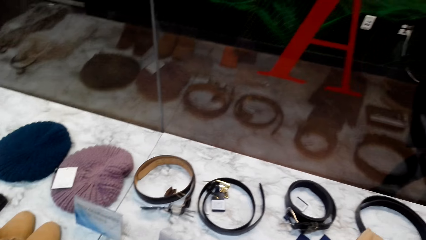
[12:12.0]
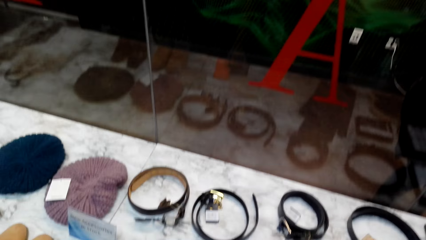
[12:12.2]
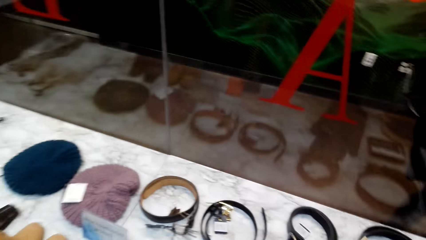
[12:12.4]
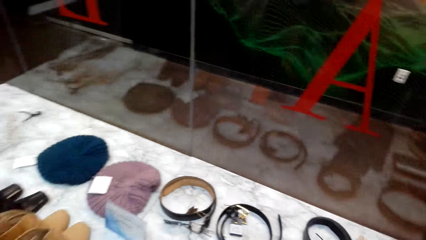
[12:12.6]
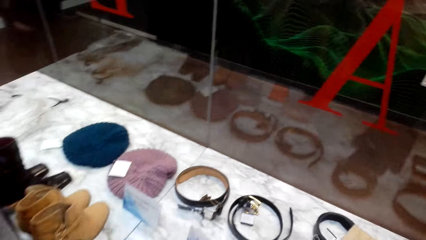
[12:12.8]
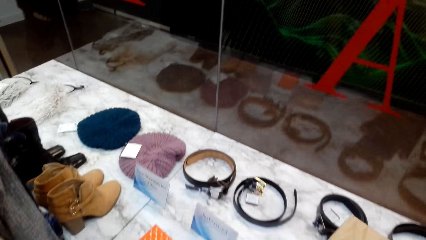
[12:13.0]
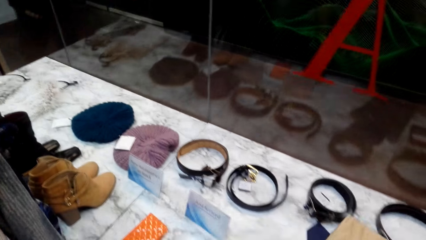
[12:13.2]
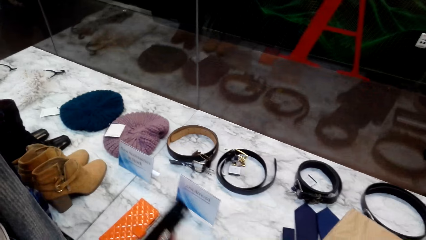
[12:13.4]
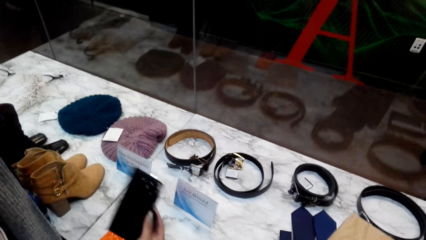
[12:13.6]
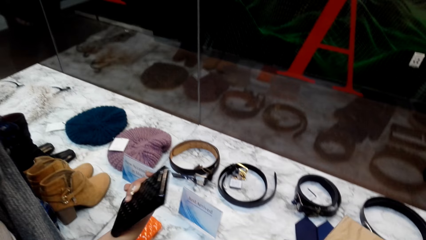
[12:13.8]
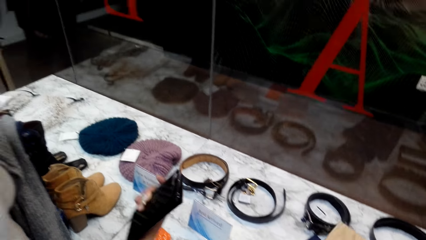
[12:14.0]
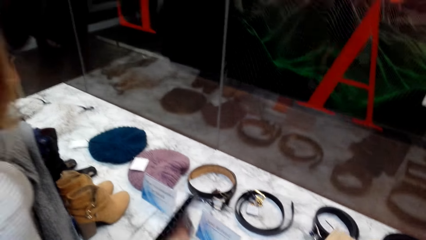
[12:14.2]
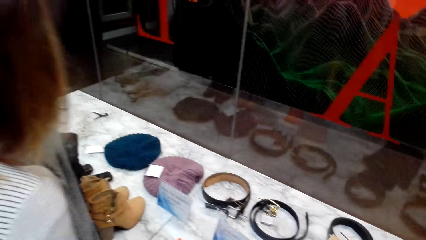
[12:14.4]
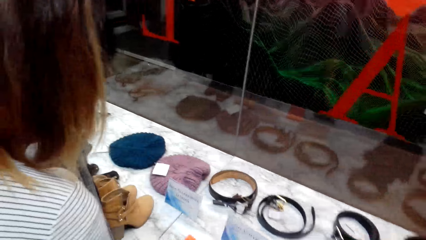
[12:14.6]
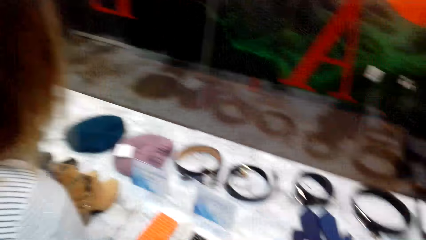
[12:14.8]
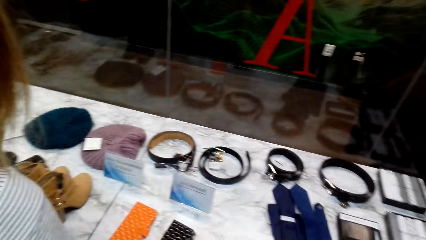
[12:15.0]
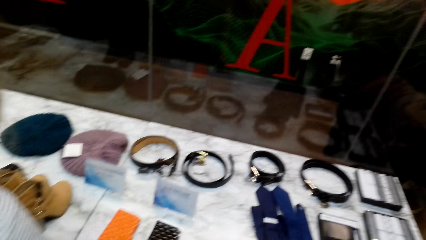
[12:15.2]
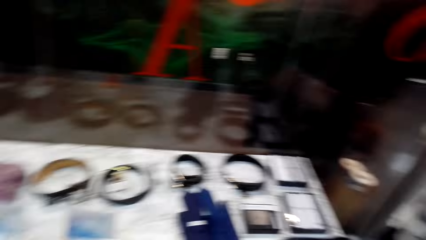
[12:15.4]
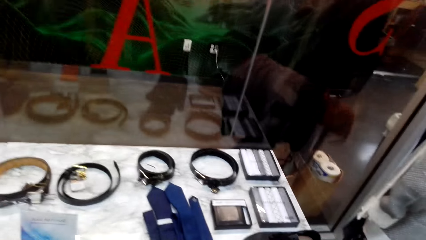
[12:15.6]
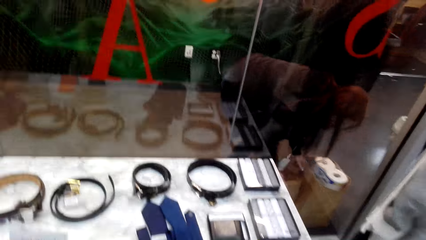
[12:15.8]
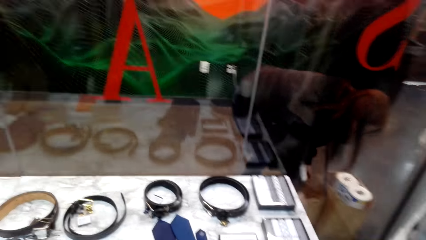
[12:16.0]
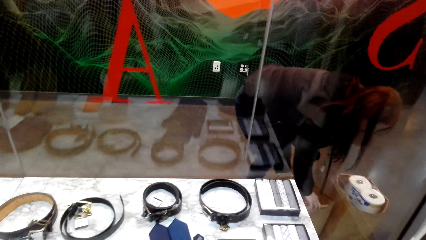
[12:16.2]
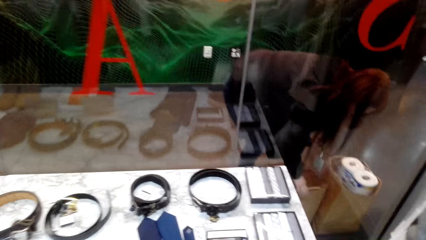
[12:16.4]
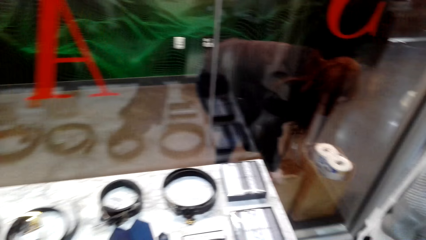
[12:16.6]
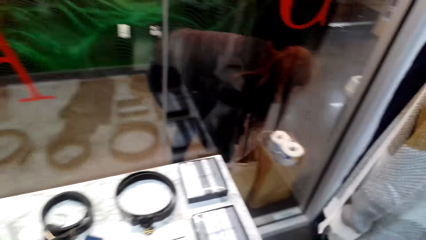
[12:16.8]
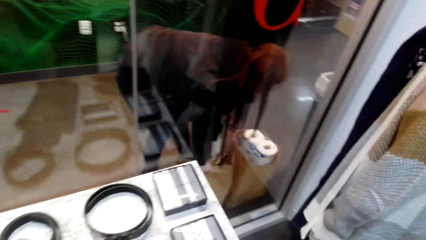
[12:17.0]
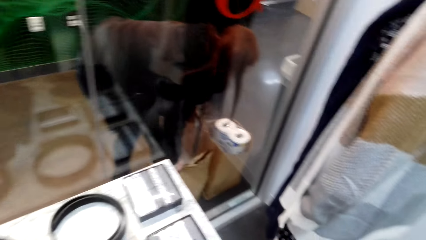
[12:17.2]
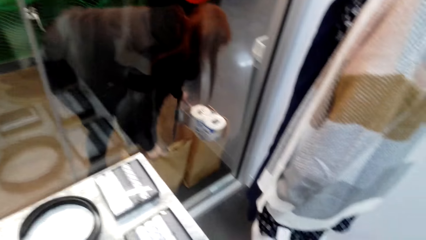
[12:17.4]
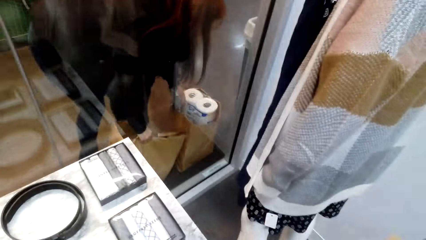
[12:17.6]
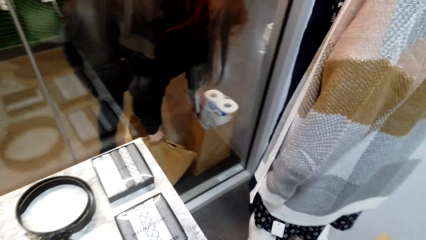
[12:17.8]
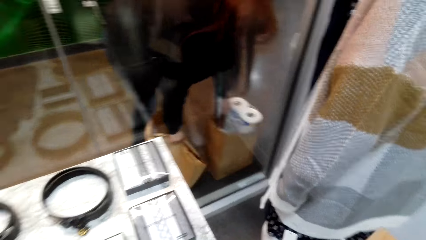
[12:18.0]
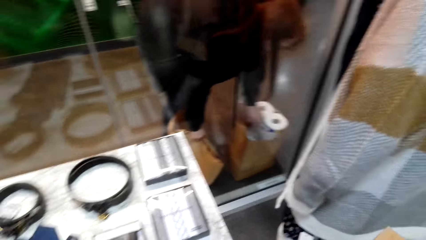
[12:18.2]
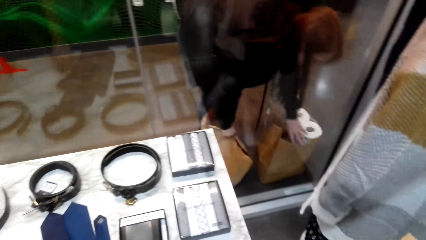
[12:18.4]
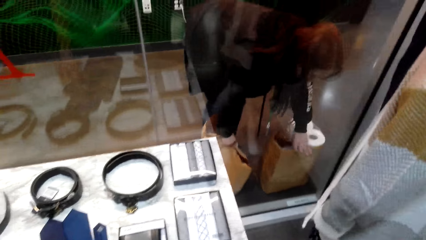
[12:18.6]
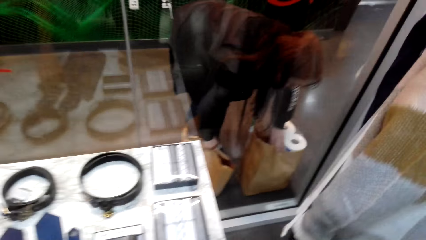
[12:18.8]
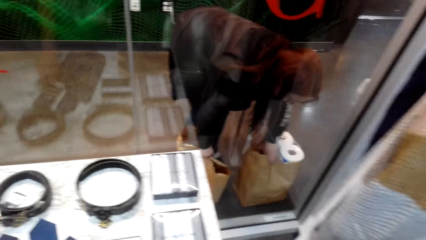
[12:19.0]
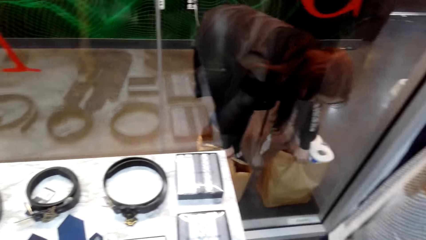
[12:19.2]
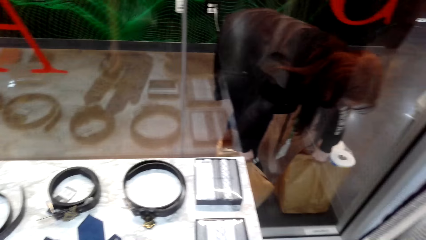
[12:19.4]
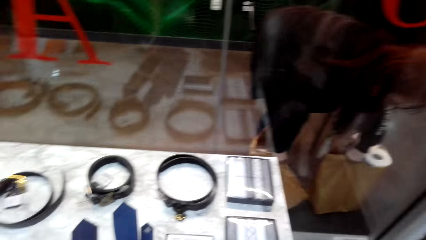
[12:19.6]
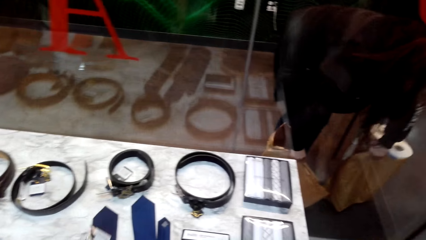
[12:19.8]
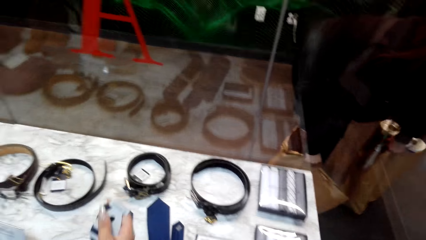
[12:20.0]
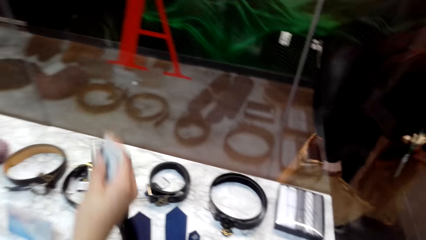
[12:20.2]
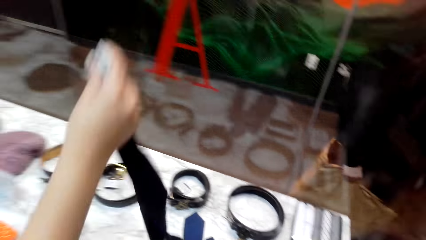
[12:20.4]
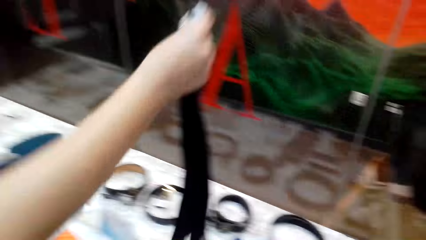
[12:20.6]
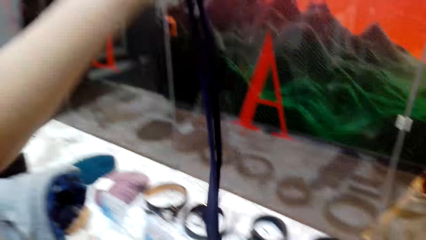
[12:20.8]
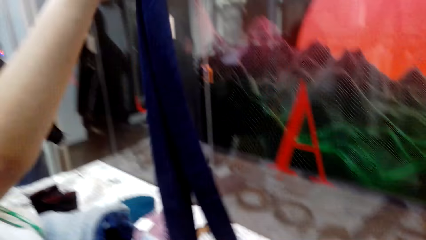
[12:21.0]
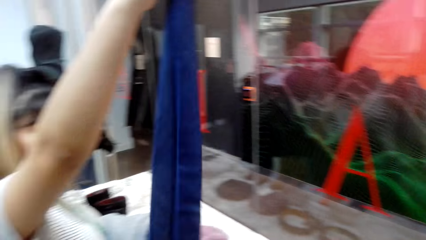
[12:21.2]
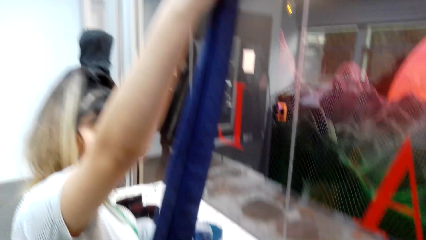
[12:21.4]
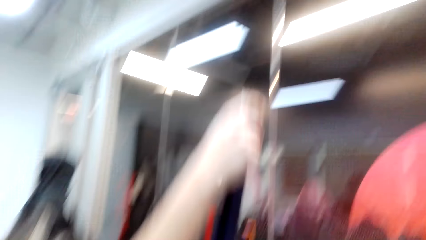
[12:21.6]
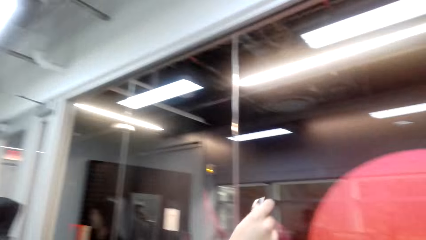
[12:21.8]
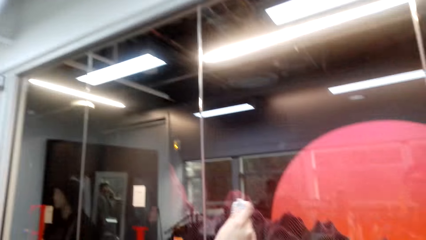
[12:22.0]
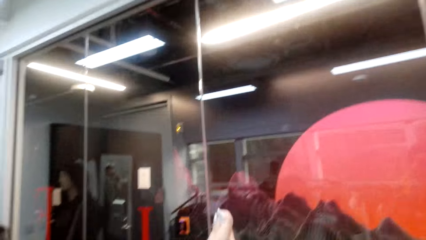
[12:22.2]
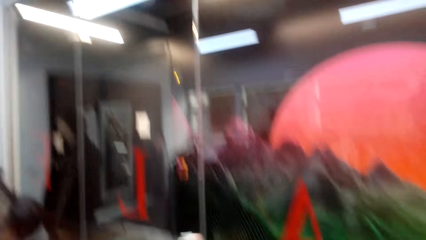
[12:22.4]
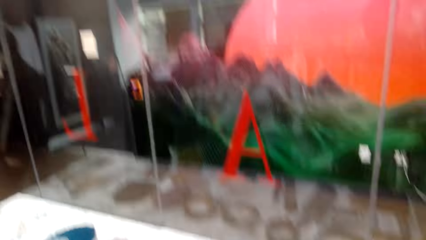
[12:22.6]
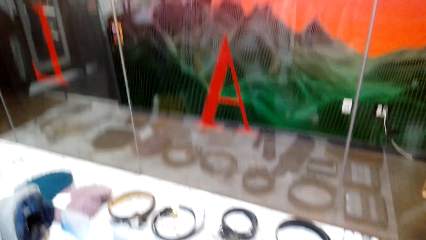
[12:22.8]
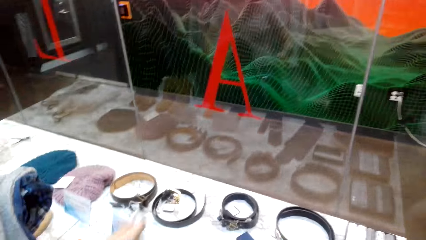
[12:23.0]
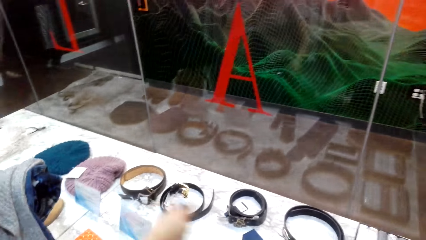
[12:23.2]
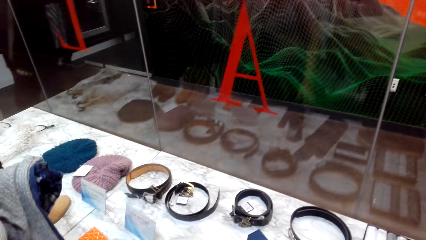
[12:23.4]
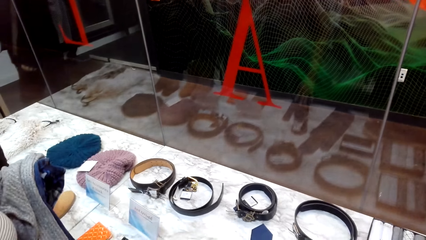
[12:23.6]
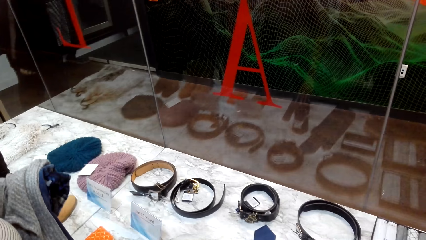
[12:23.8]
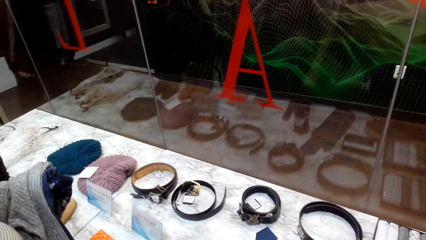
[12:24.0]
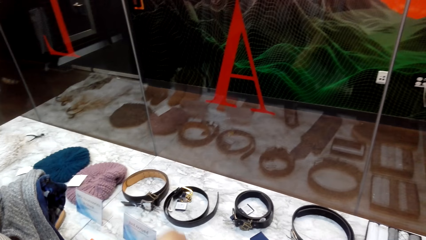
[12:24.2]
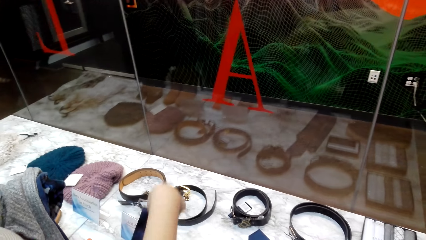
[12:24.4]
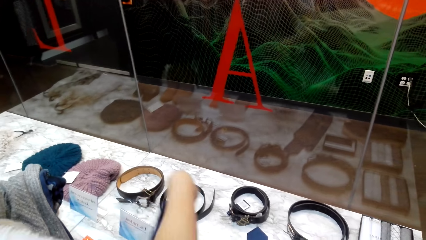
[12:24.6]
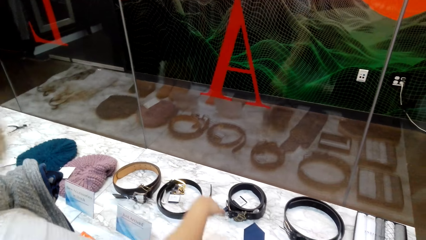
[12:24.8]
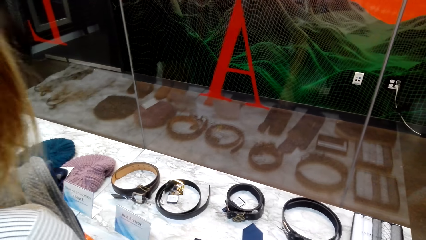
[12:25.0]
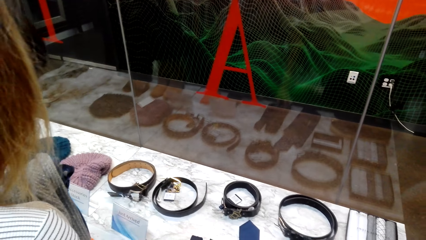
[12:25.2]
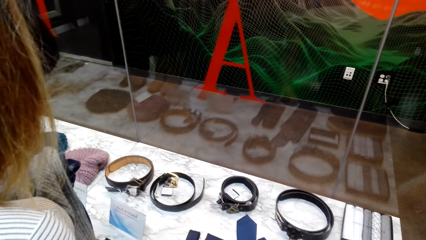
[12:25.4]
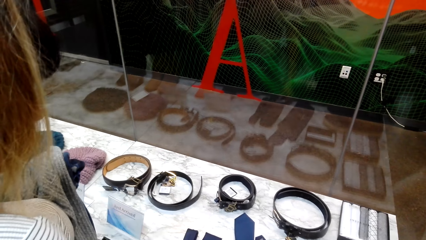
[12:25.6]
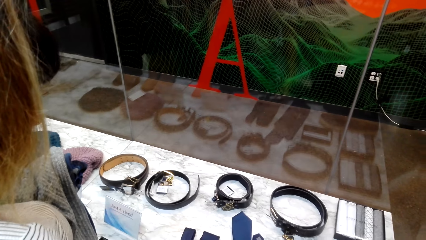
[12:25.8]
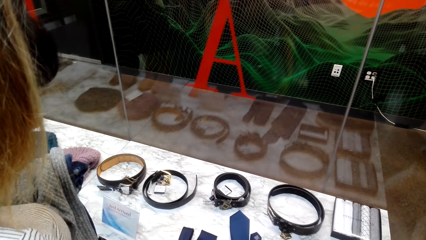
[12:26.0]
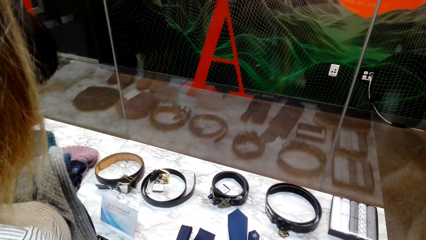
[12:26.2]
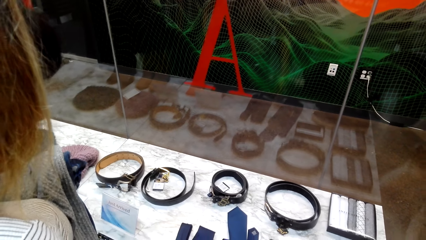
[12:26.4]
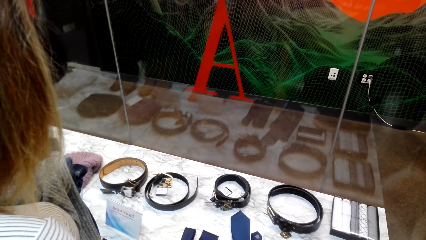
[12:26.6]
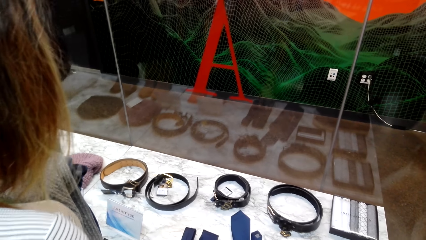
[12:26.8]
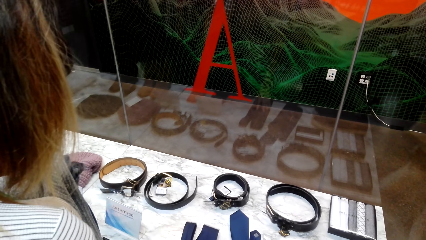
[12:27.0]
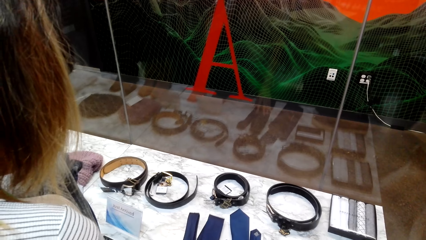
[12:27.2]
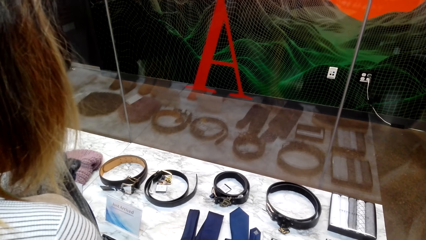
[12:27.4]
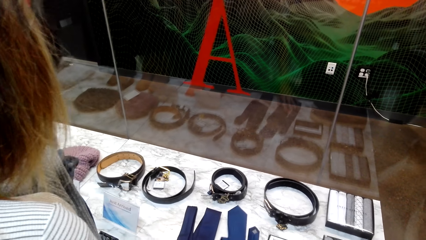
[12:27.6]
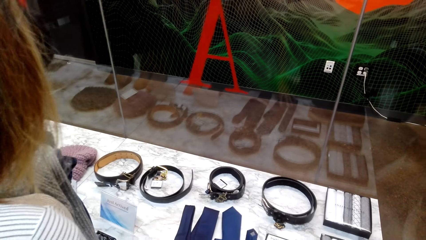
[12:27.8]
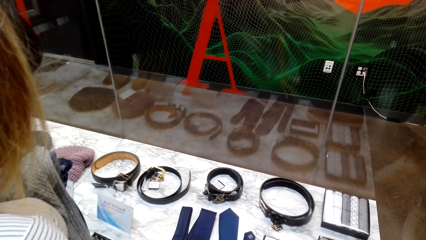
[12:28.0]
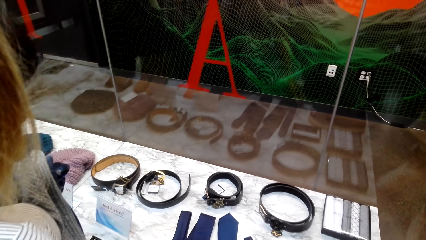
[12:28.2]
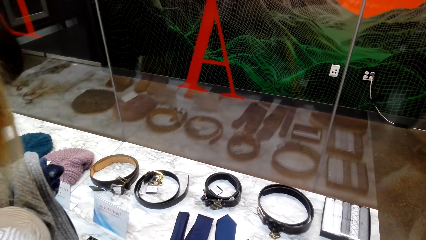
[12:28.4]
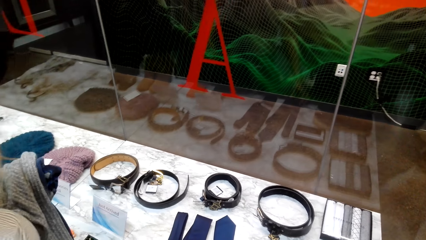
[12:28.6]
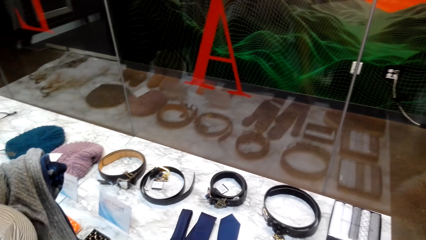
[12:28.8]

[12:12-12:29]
A woman picks the phone cover. The woman adjusts a tie. The woman picks up the neck tie.
